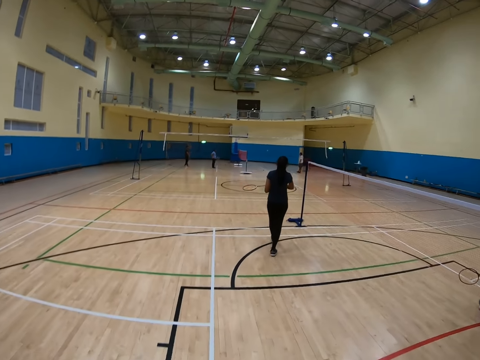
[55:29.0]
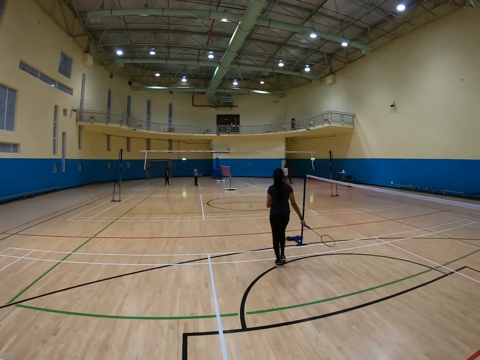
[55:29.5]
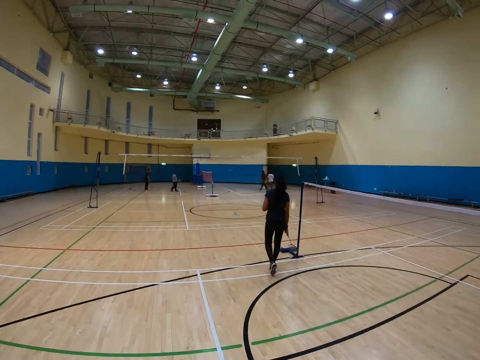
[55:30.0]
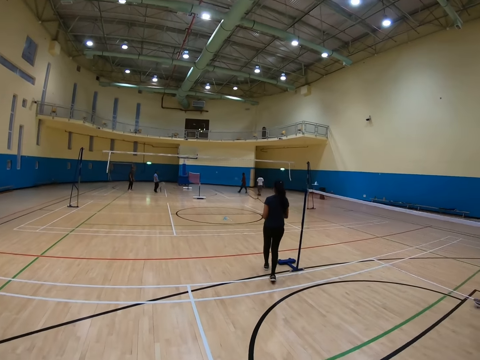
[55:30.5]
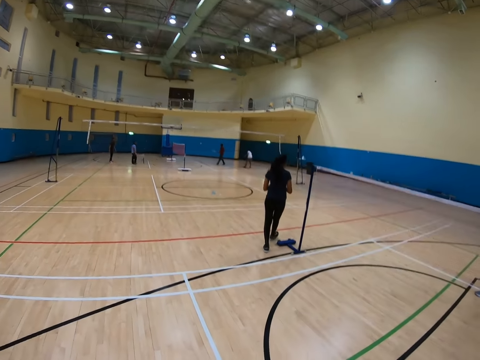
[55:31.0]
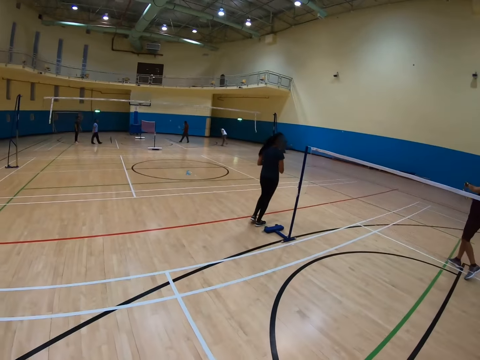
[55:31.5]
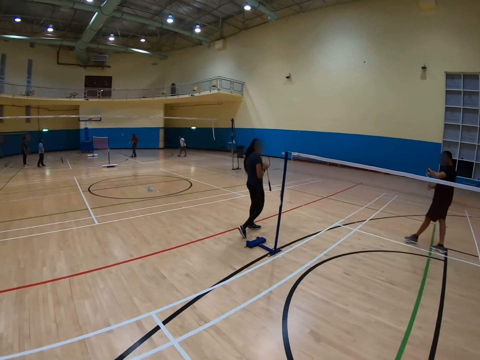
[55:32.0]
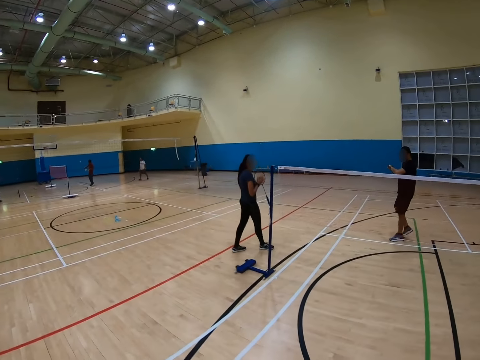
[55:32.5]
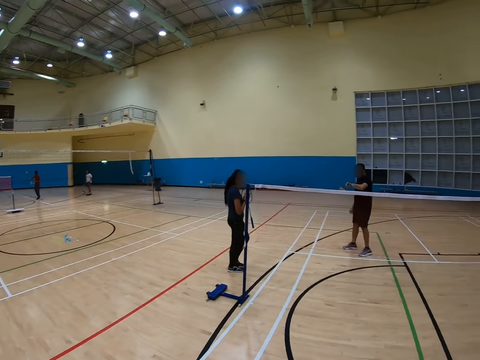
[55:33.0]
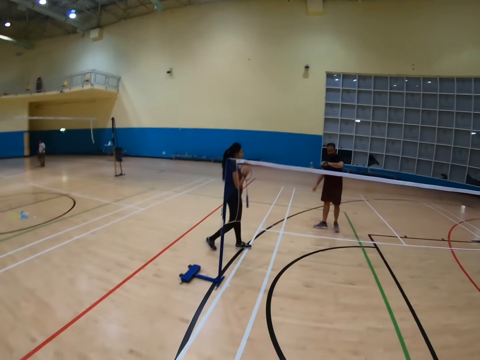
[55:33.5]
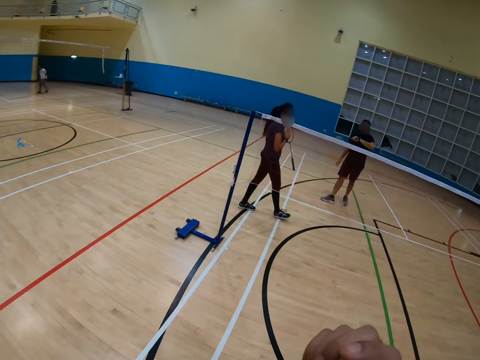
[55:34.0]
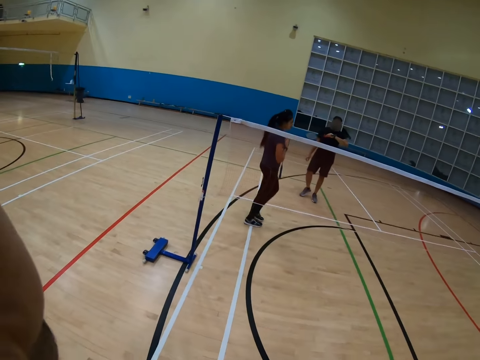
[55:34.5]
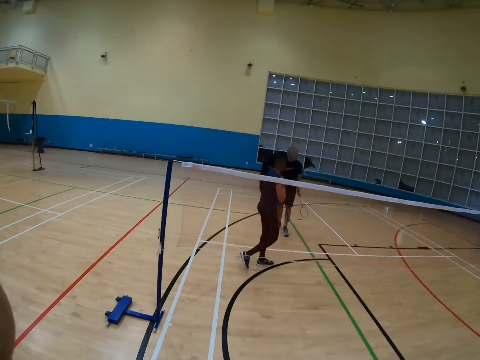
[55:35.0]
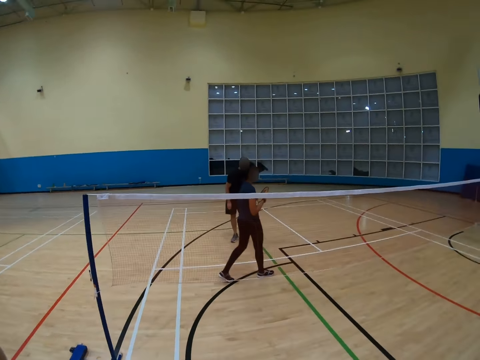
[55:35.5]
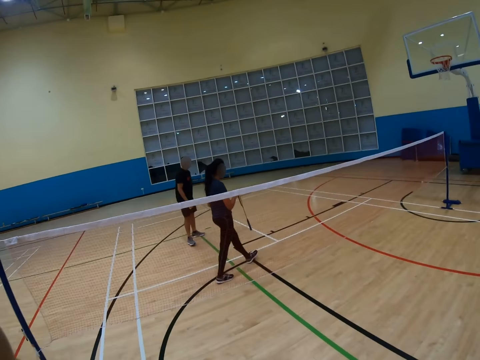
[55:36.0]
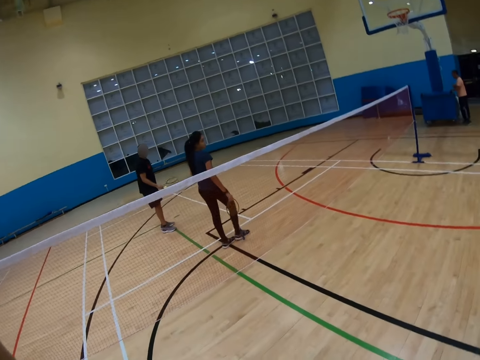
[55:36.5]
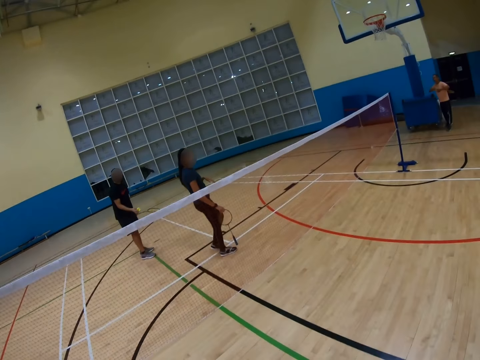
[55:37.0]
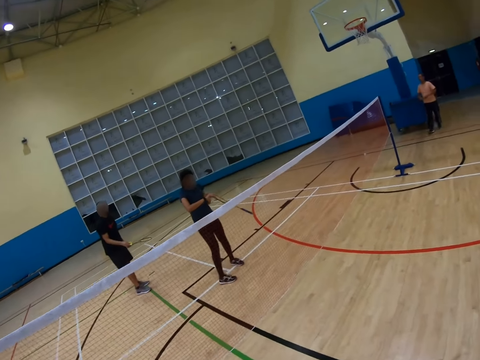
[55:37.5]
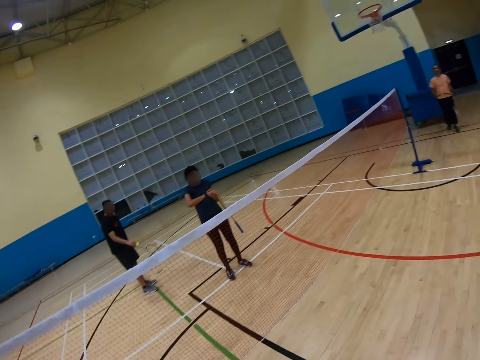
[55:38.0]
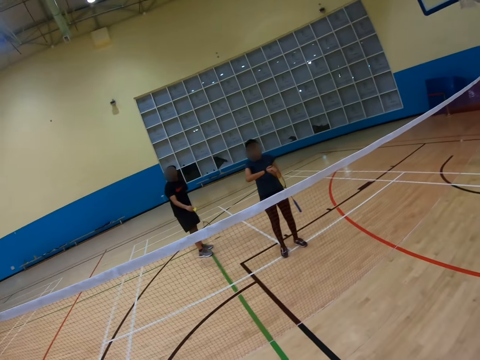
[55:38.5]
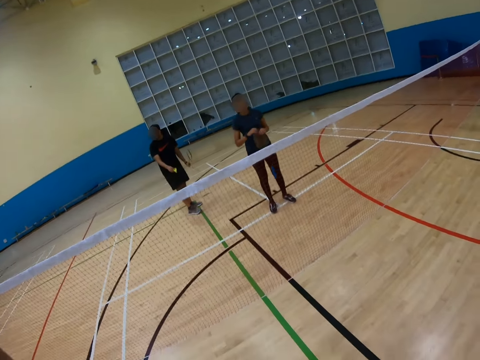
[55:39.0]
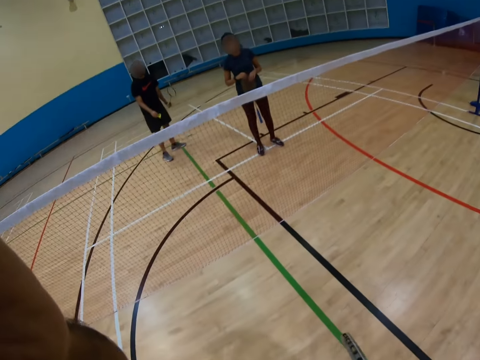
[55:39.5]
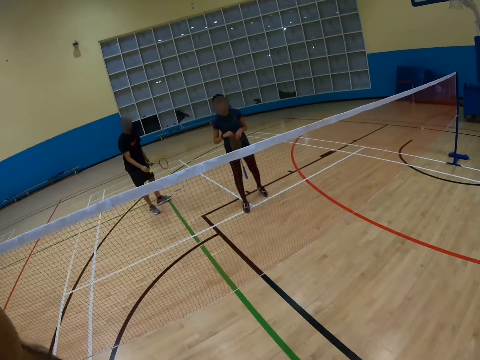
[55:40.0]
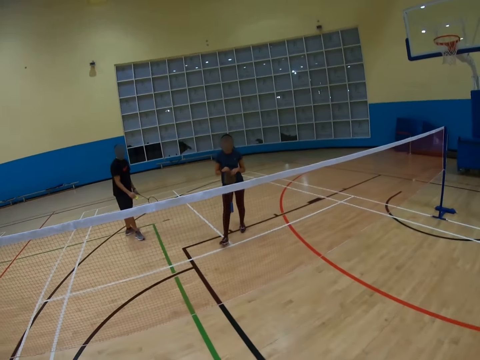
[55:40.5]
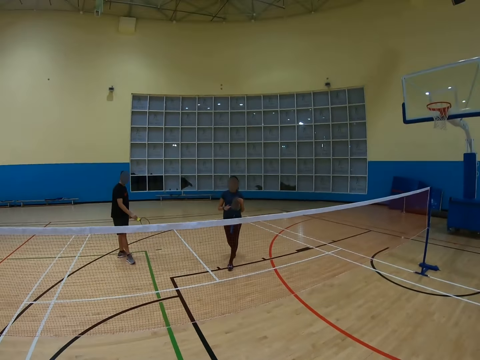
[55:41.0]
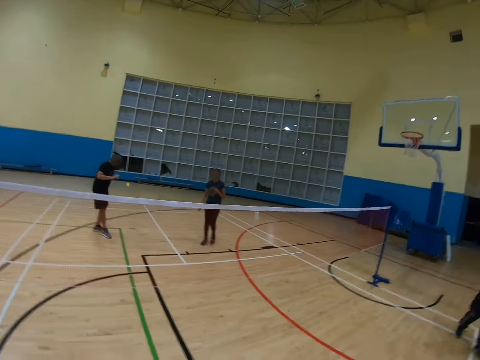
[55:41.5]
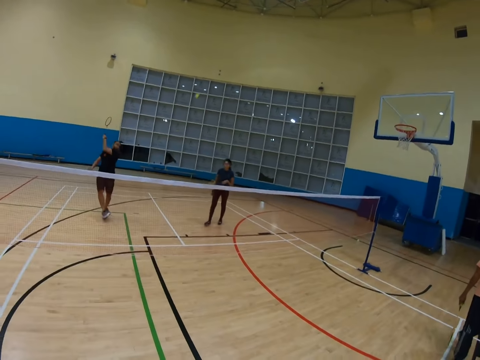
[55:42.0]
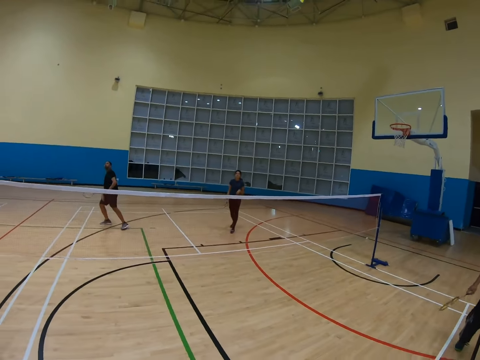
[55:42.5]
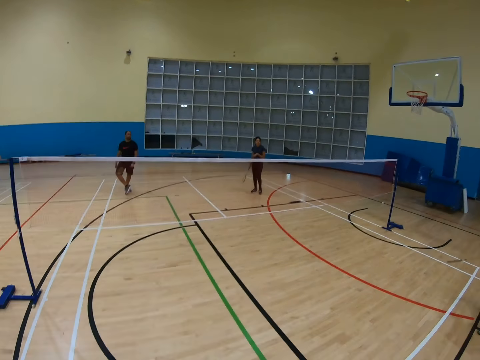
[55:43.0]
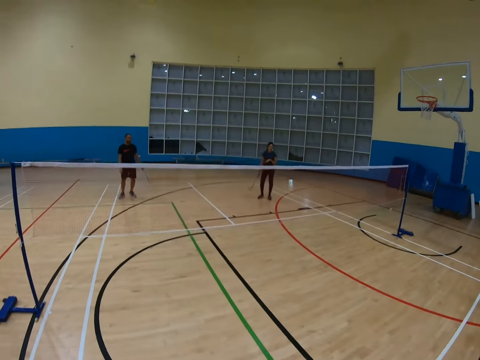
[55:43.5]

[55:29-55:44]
The camera wearer walks around. A man walks around. The camera wearer talks to other people. The man holds a racket. Another man turns to the side and hits a shuttlecock with a racket.

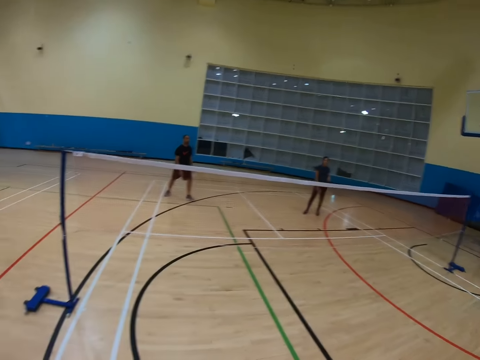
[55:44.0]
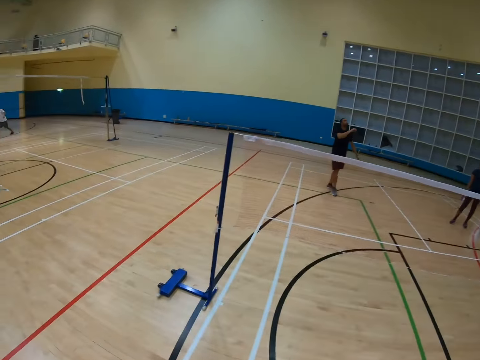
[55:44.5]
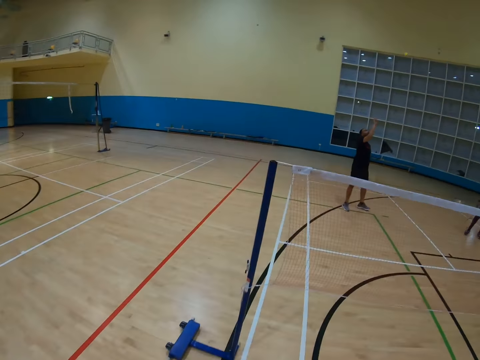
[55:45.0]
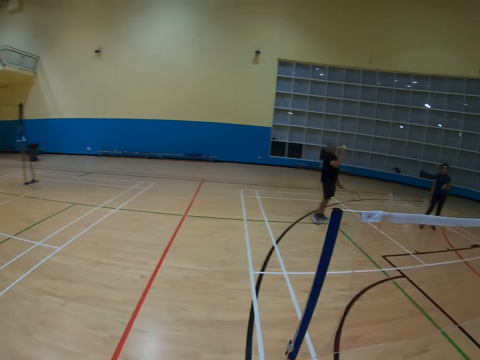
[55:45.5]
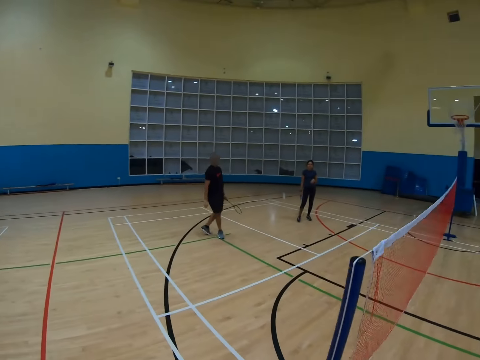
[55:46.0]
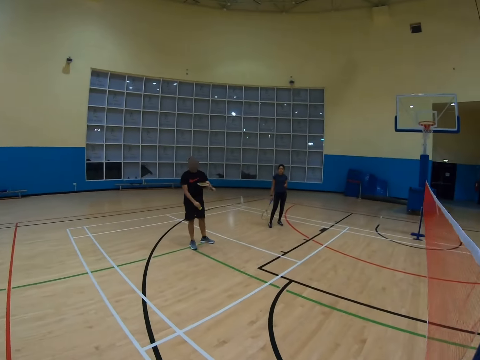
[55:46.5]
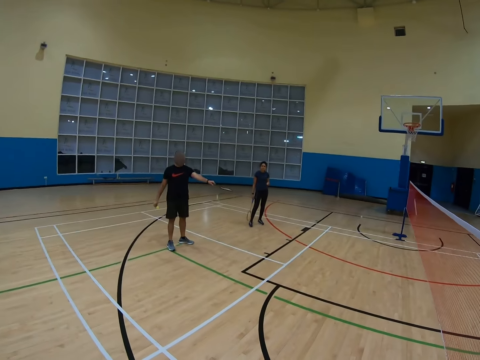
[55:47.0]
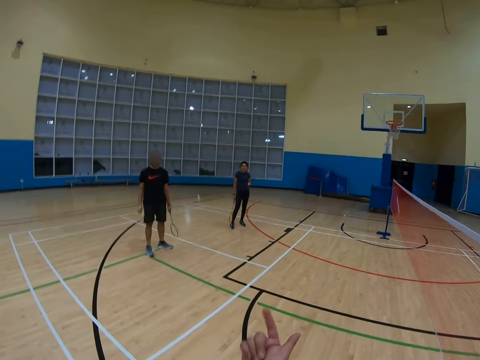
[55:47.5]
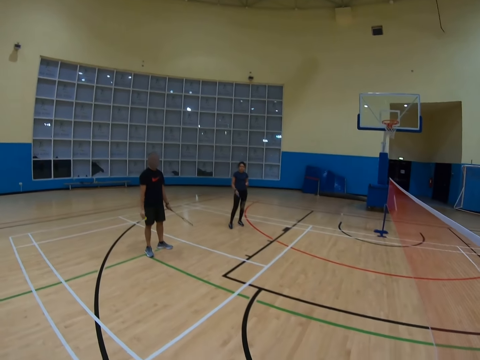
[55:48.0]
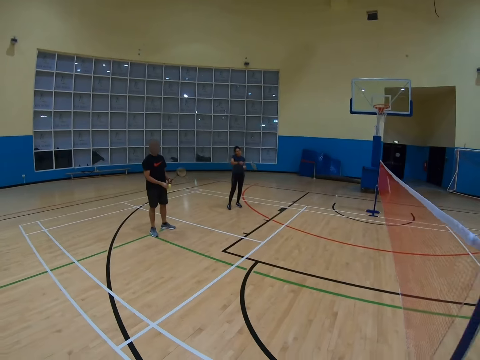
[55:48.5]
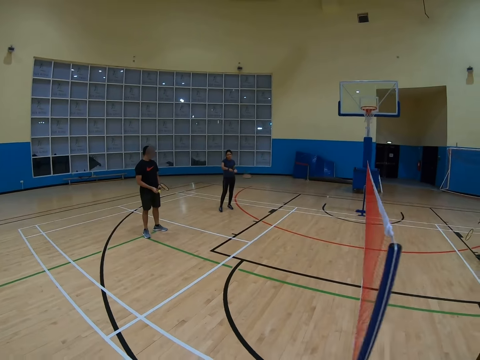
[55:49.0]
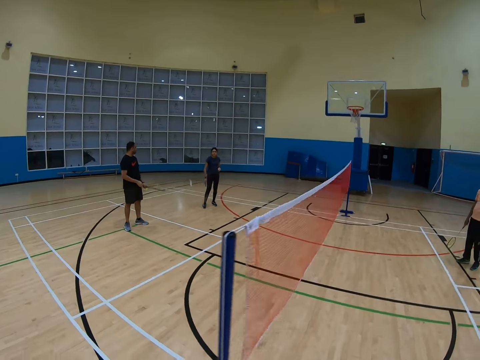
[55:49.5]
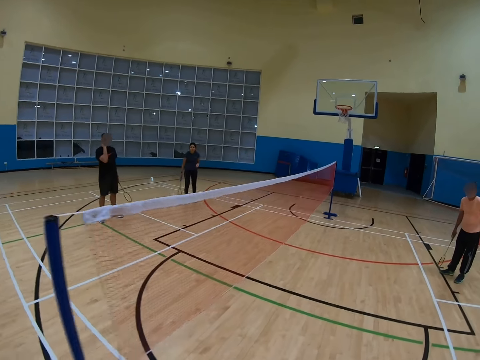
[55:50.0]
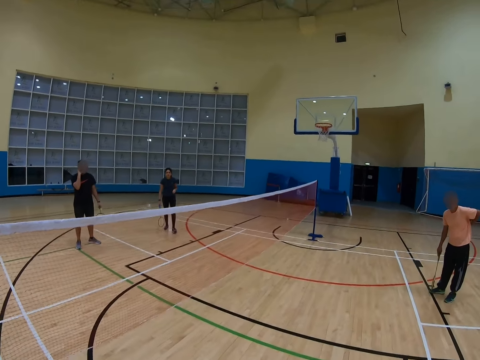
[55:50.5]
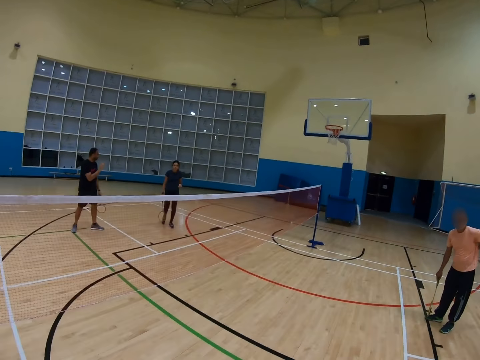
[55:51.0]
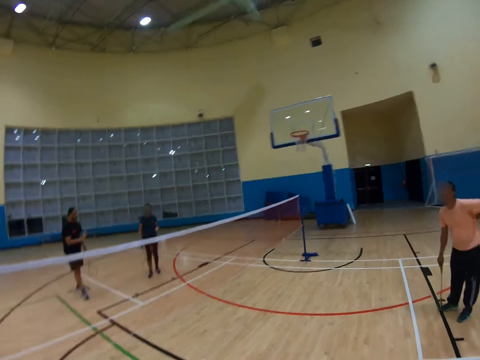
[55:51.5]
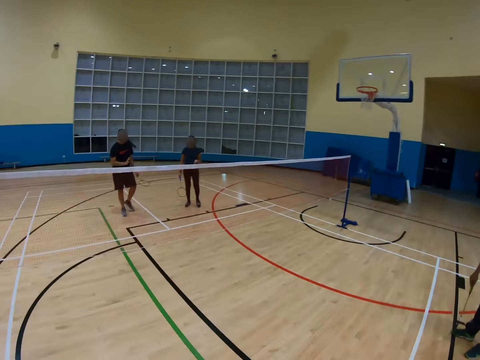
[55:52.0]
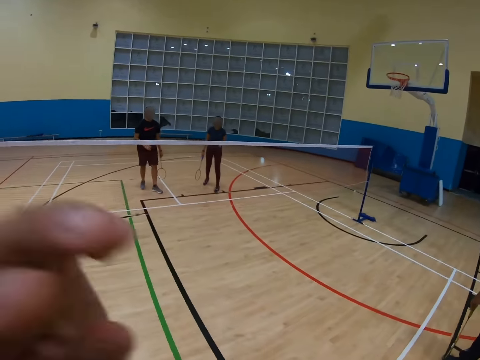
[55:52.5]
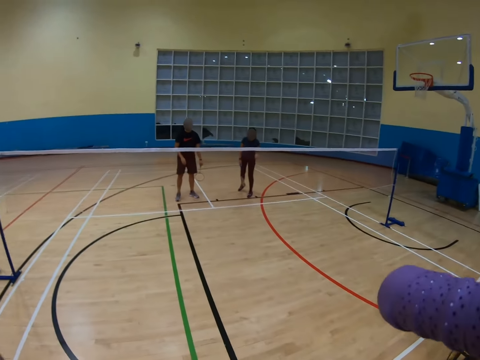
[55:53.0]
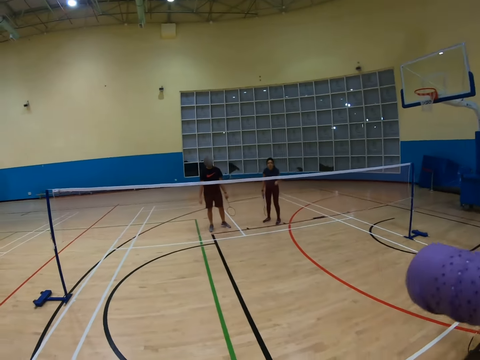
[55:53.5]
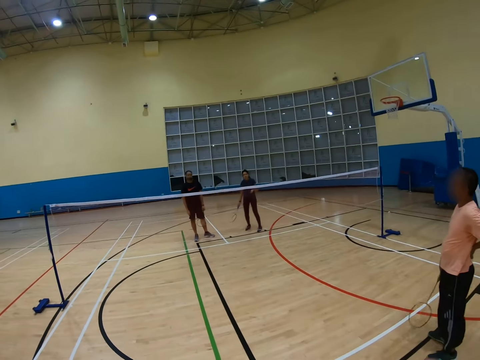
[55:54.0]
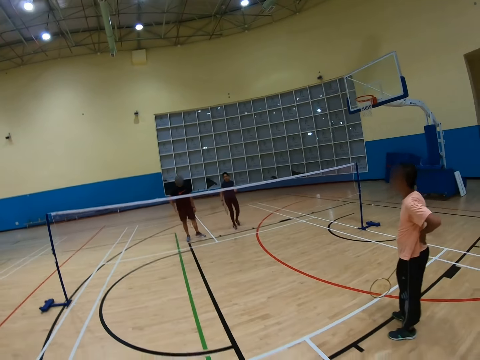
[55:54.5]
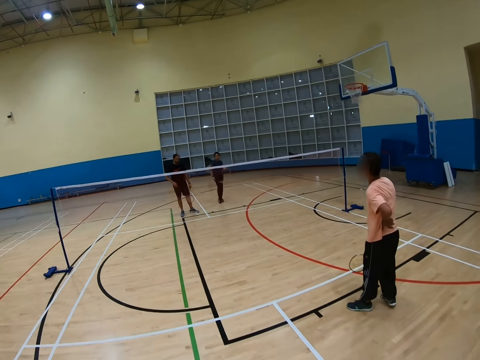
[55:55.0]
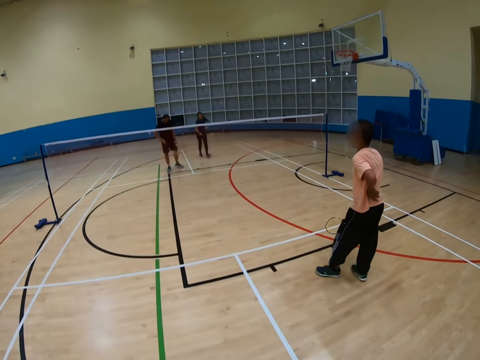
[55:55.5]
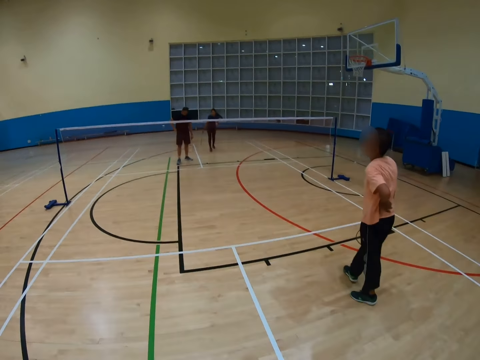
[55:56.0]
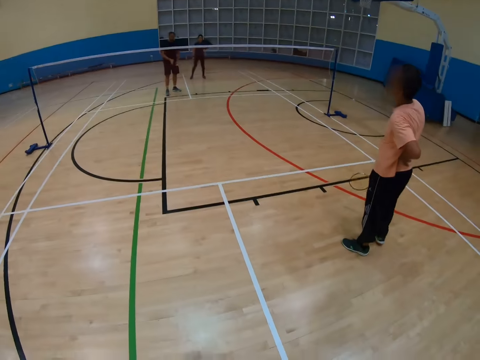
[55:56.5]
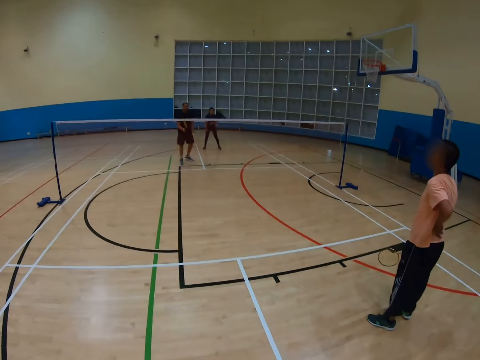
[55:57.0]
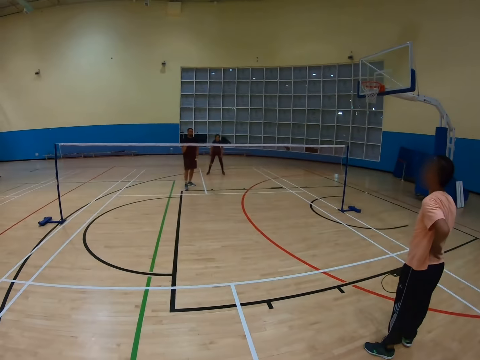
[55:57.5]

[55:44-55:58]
The camera wearer turns to the side. They walk around. A man holds a racket. The camera wearer walks around. Another man holds a racket. The camera wearer turns around. They walk around.
